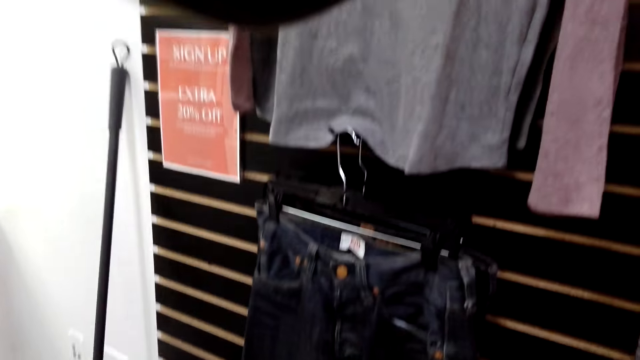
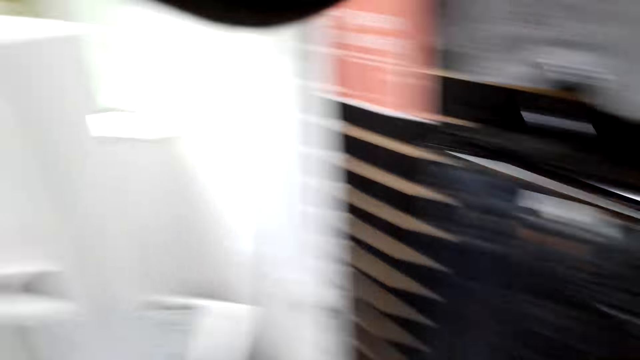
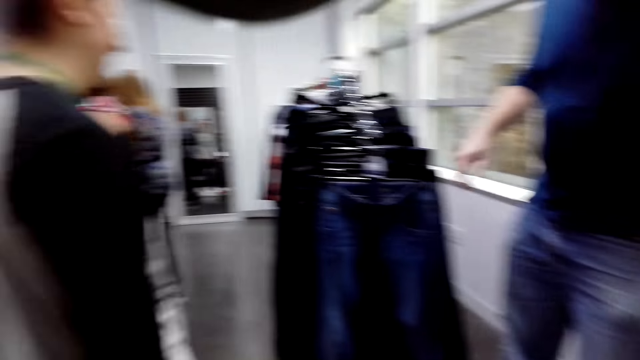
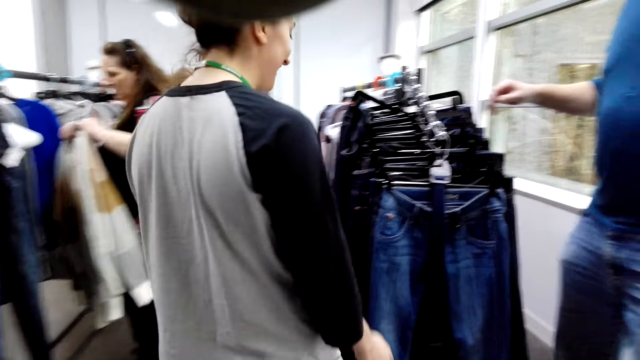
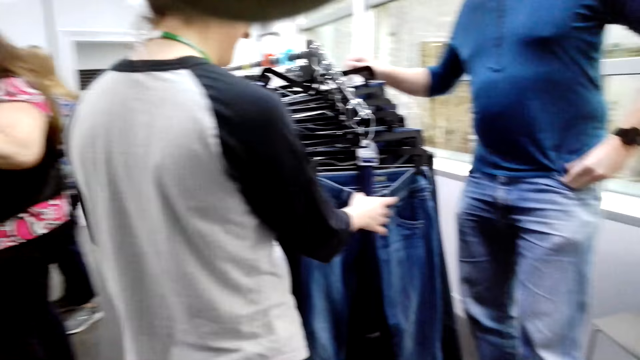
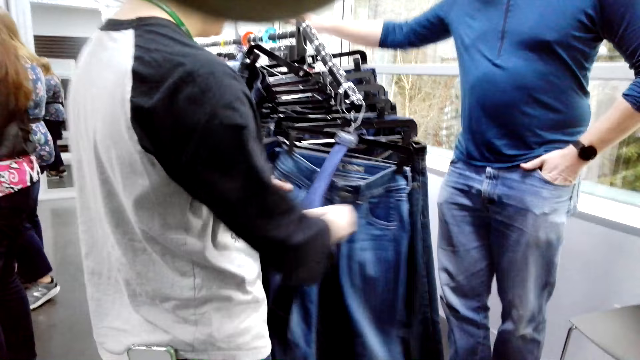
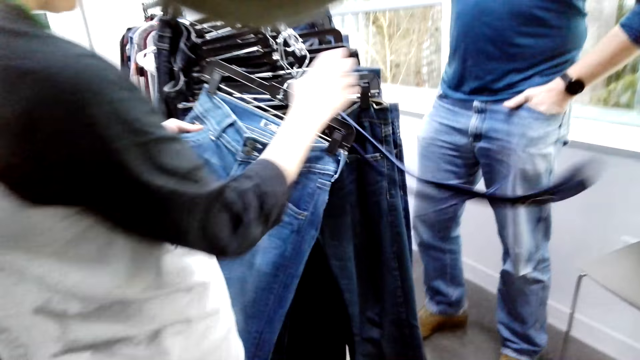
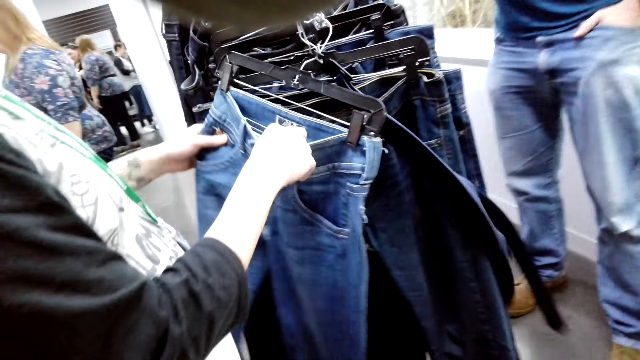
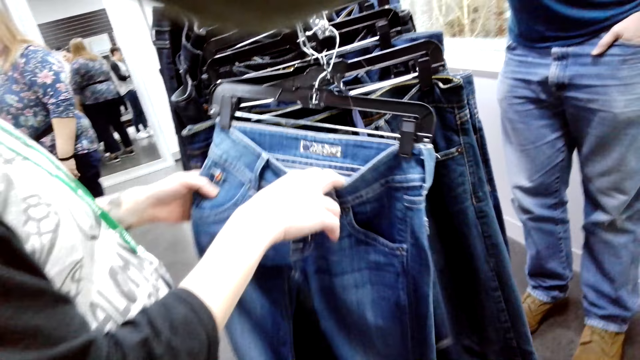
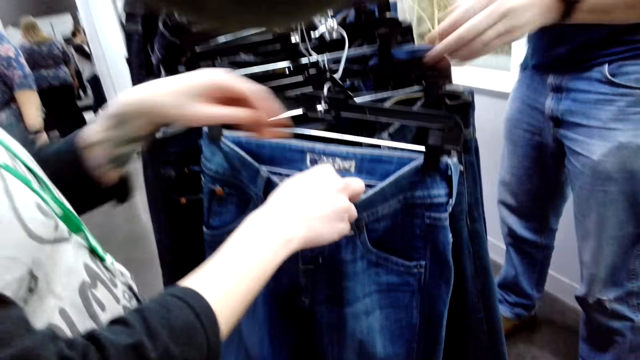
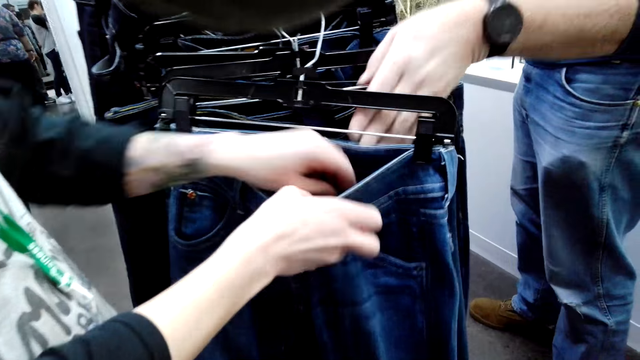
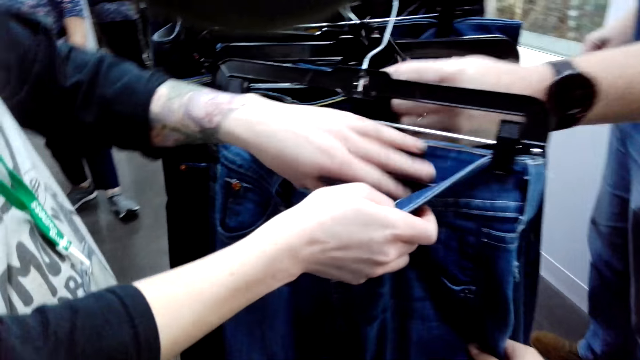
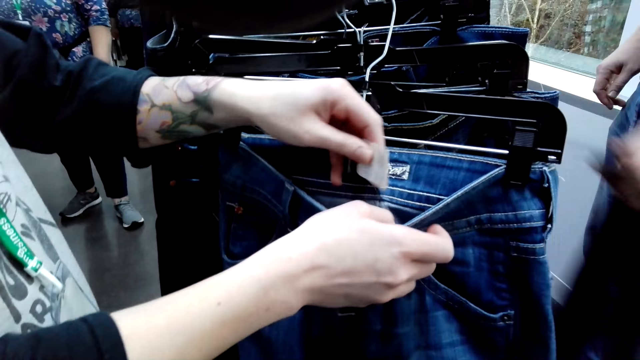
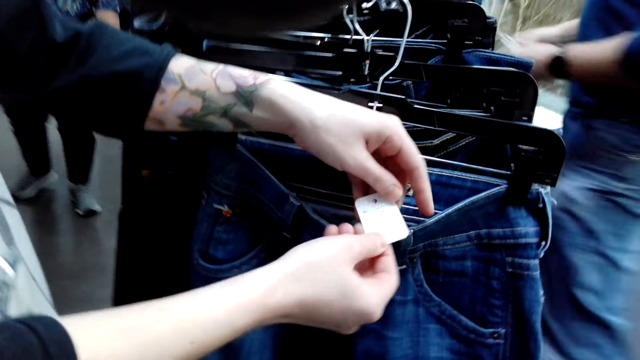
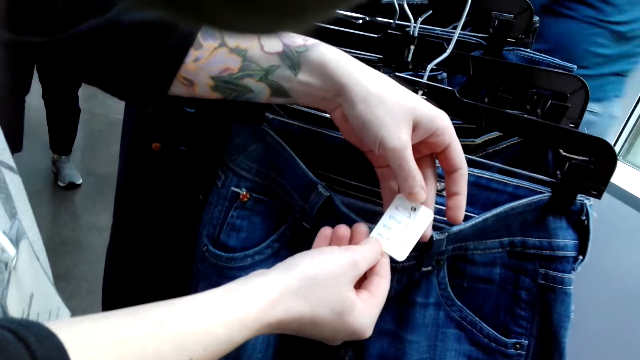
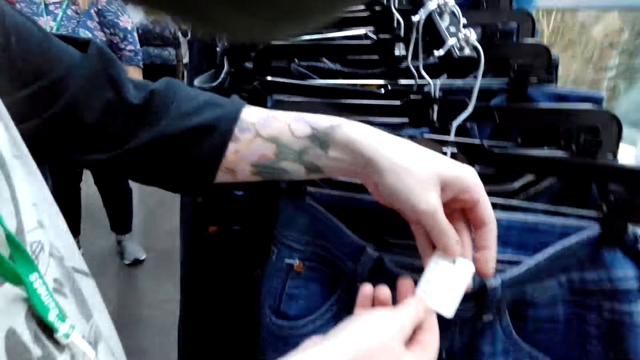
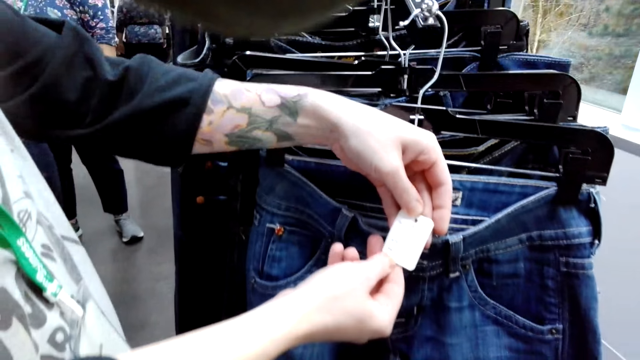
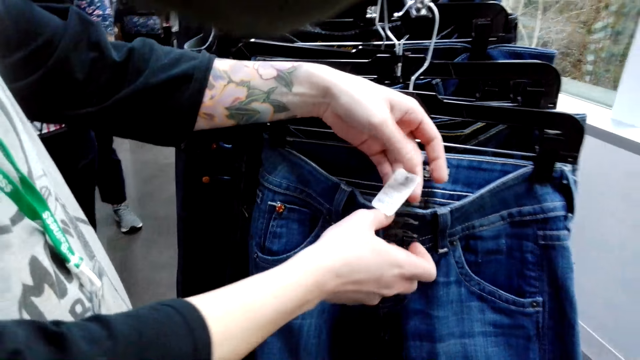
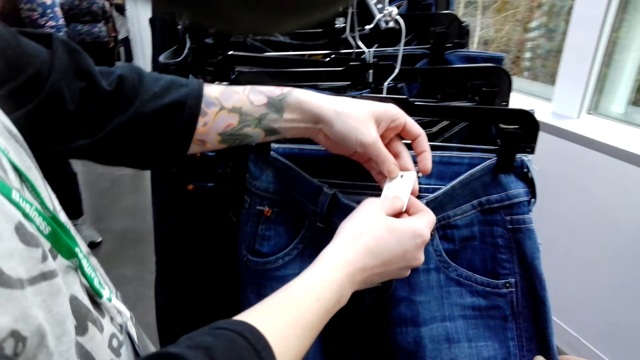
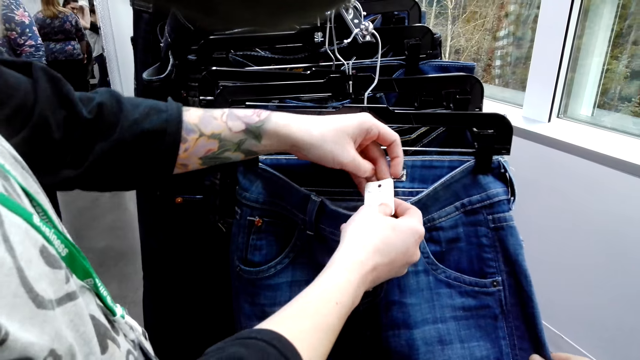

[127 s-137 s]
A lady holds a tag on jeans. The lady checks out pants. The camera wearer holds the pants.

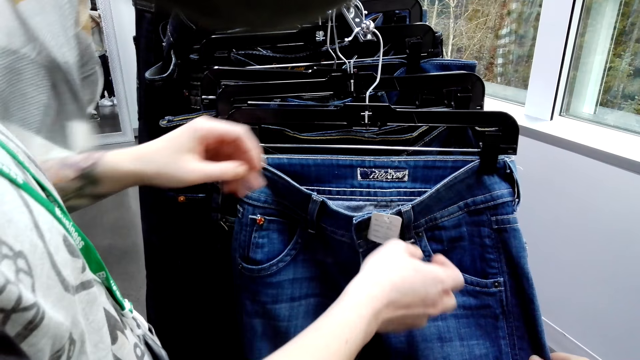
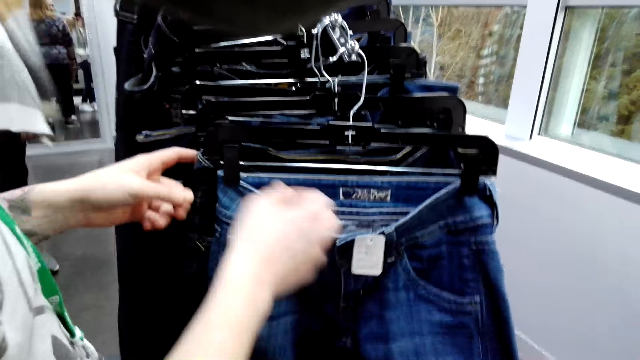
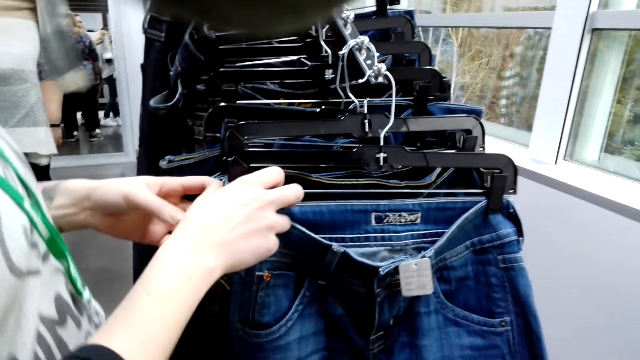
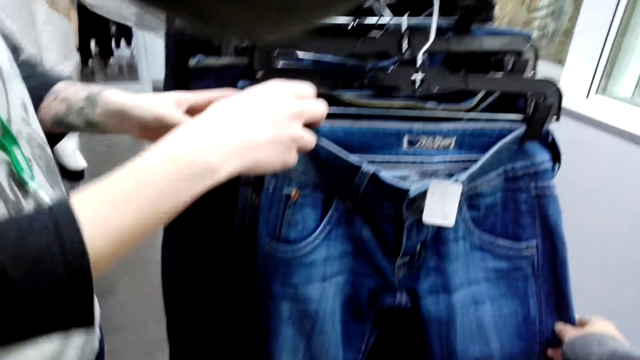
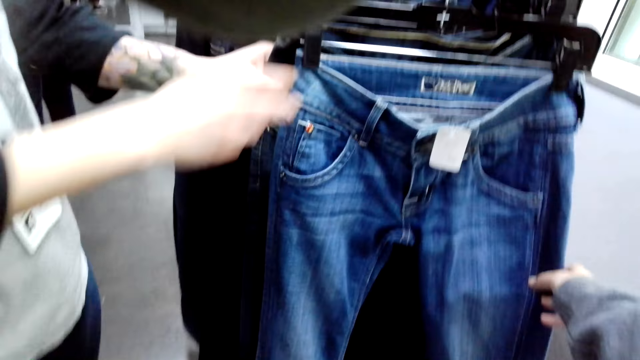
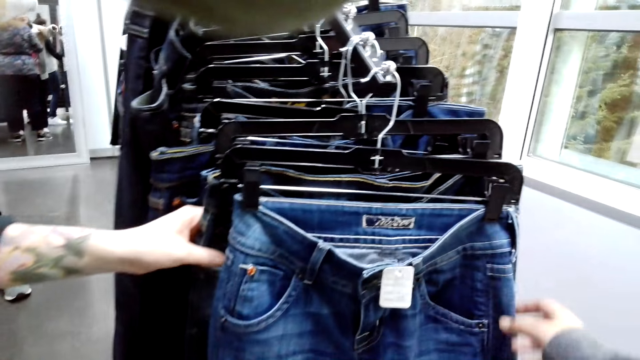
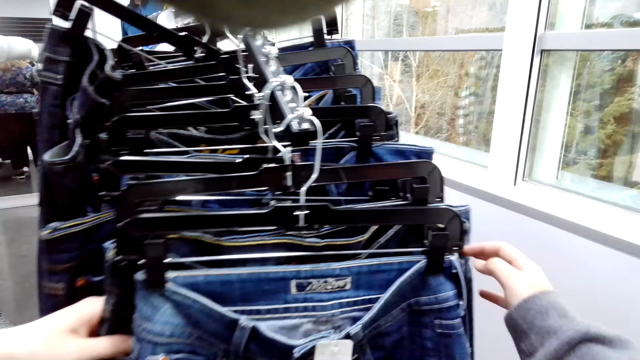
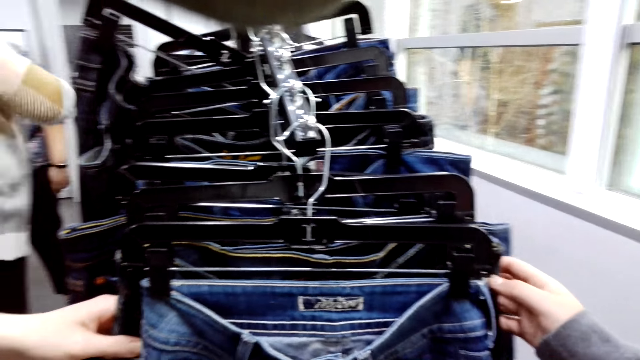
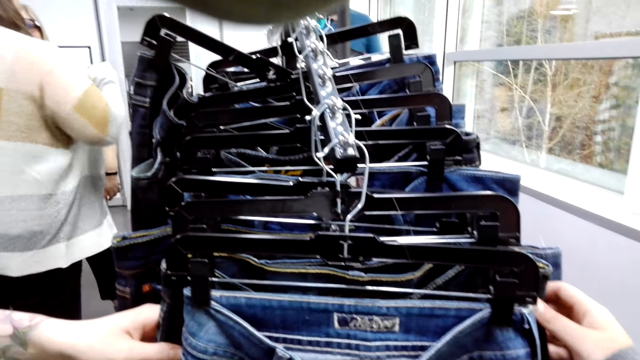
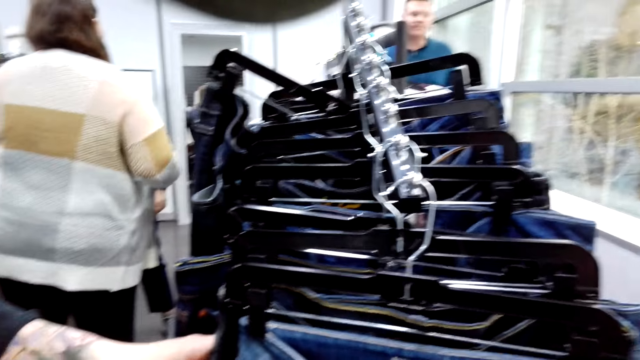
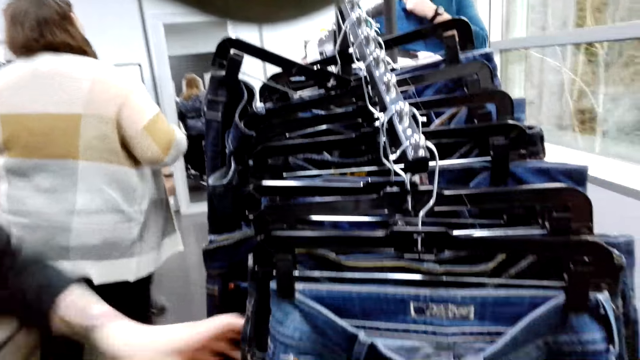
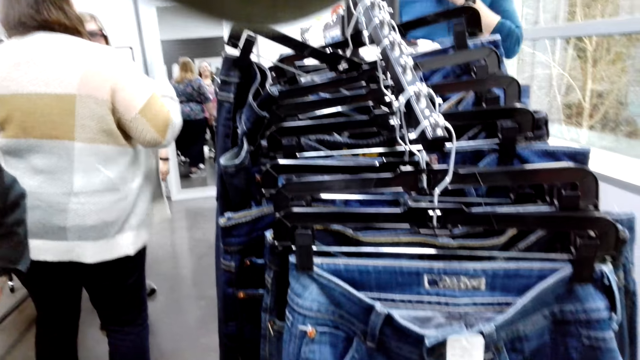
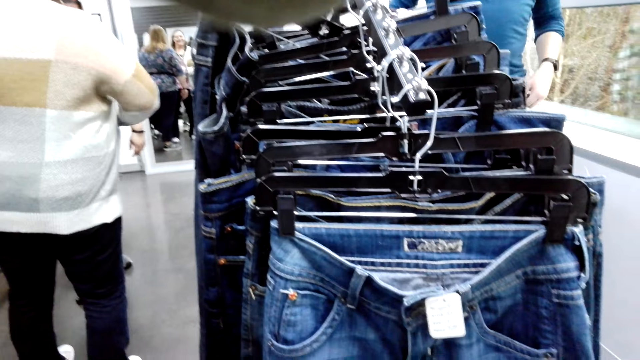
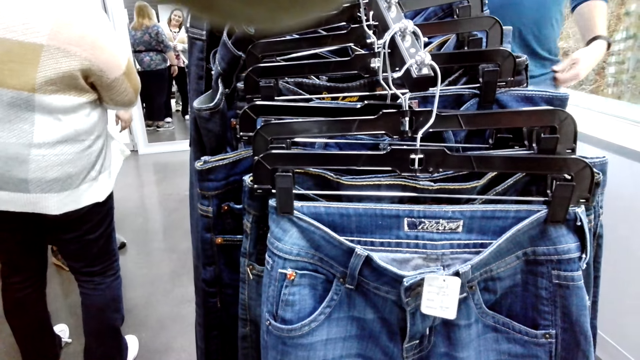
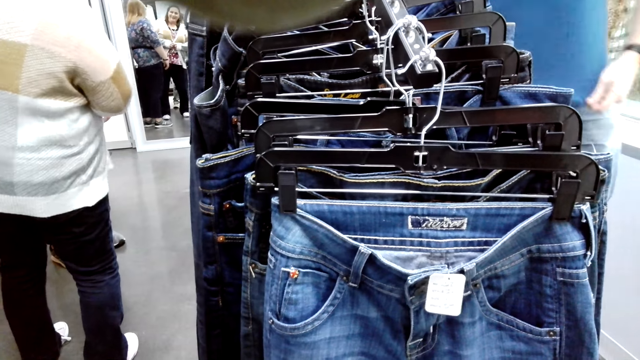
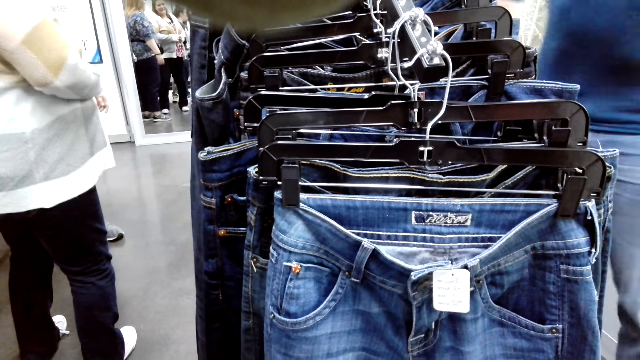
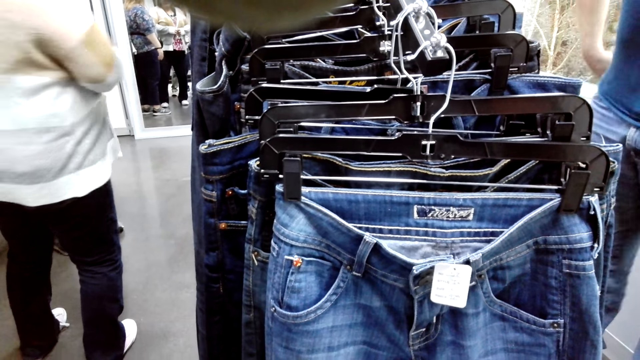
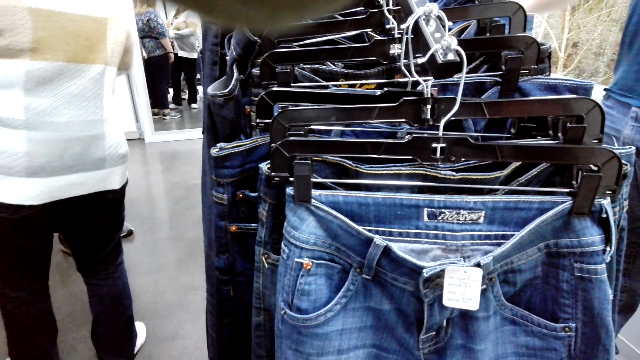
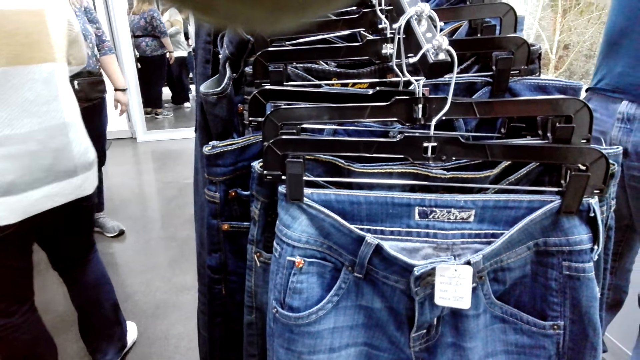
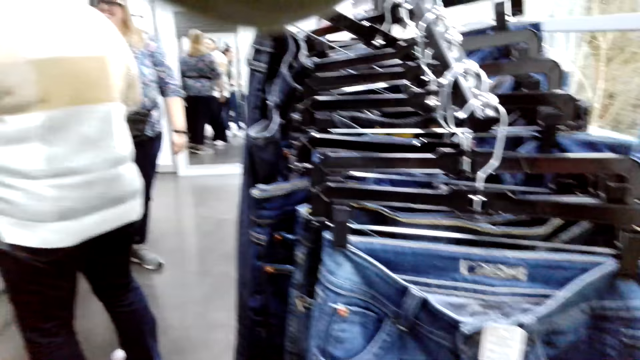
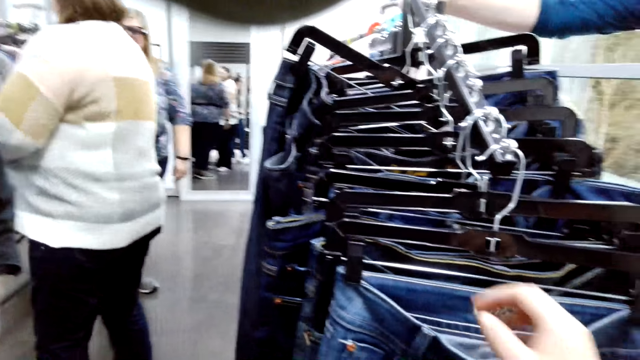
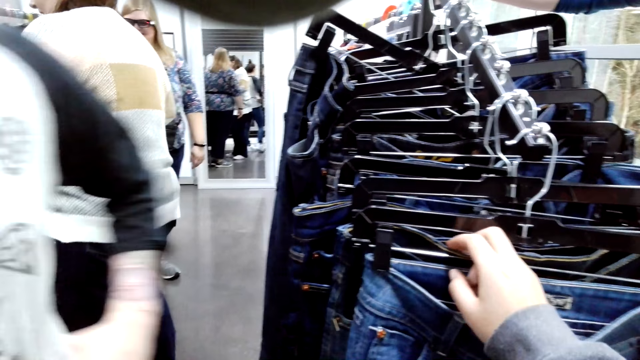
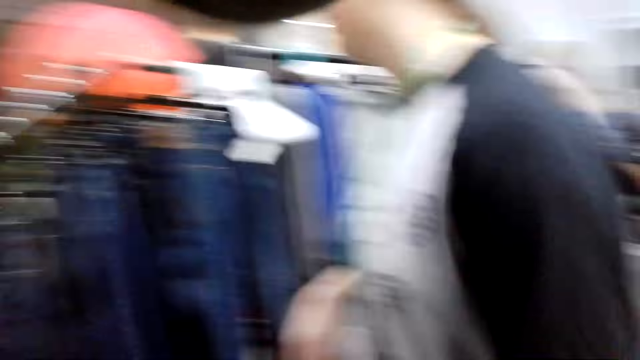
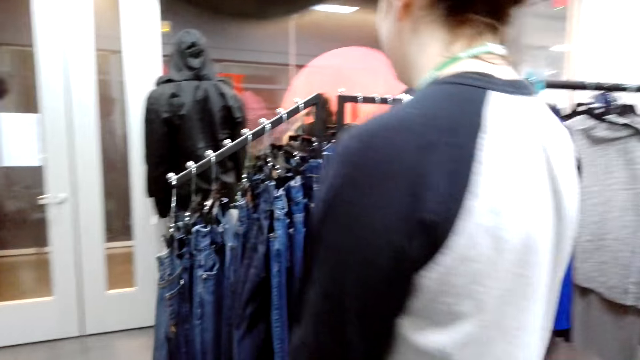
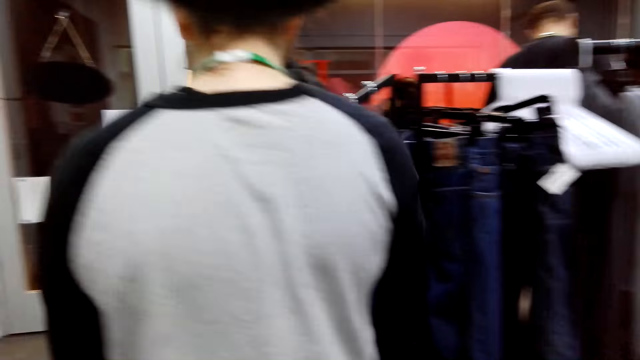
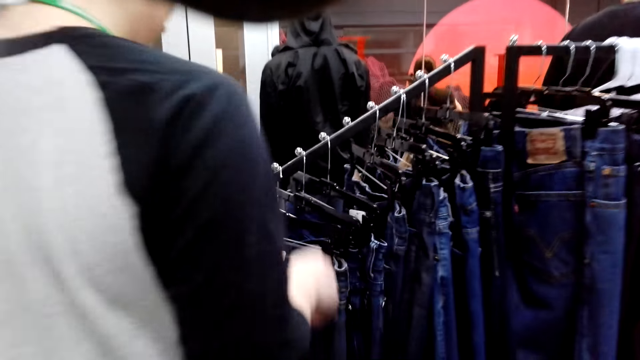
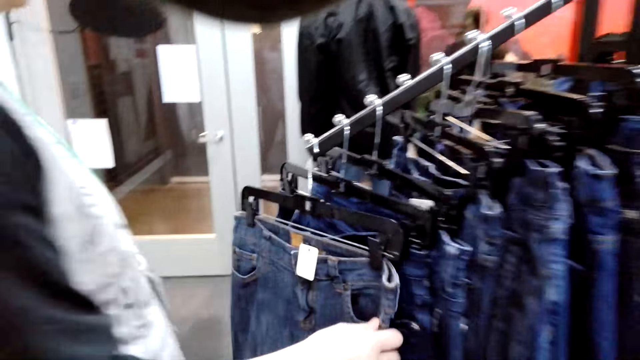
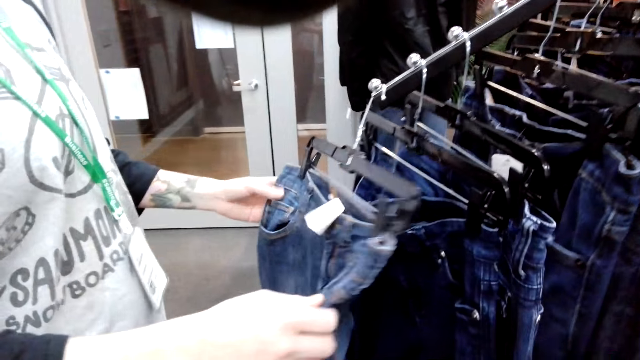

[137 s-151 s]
A lady looks for another trouser. The lady checks out pants. The camera wearer looks for a trouser. They look around. They hold a hanger. The lady walks around the room. The camera wearer walks around.
